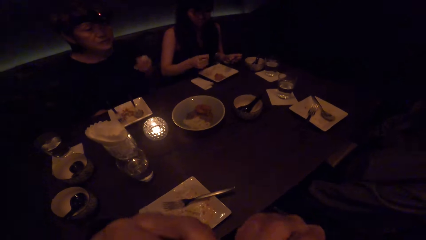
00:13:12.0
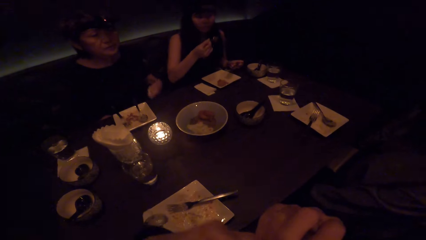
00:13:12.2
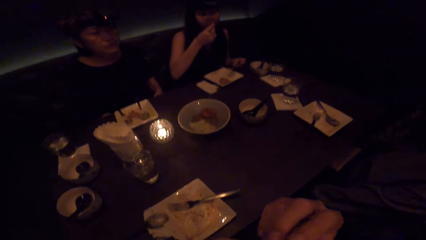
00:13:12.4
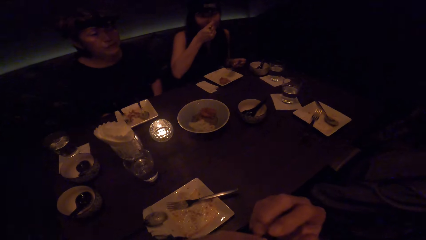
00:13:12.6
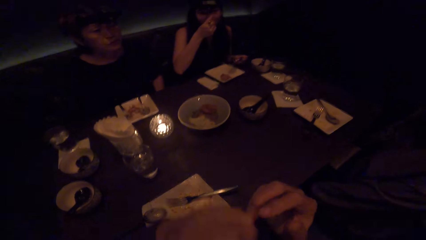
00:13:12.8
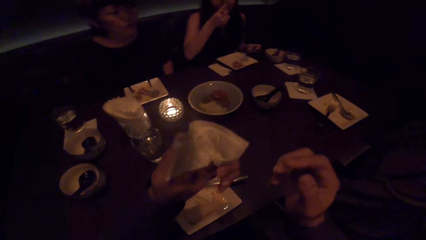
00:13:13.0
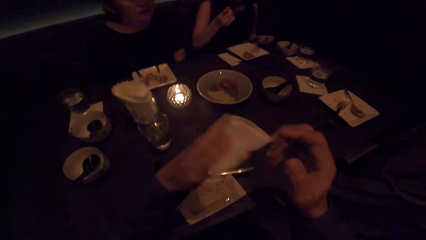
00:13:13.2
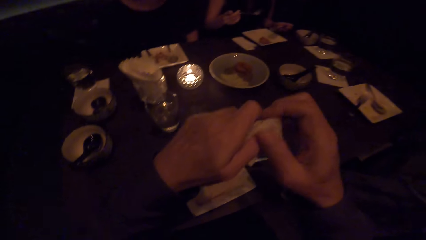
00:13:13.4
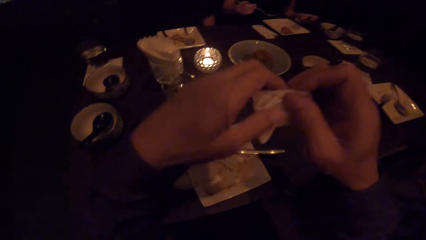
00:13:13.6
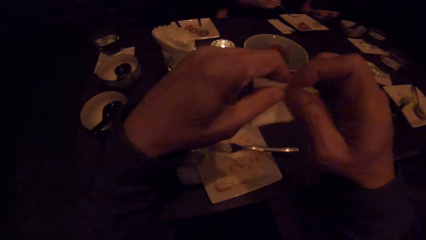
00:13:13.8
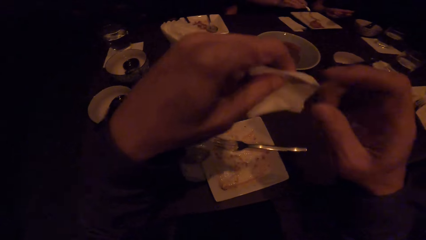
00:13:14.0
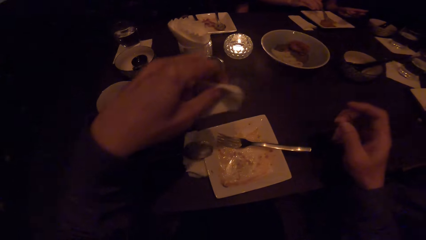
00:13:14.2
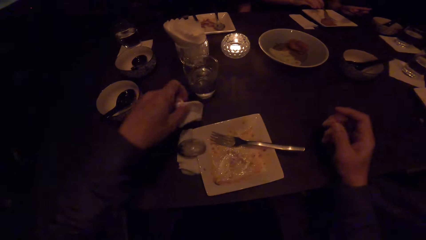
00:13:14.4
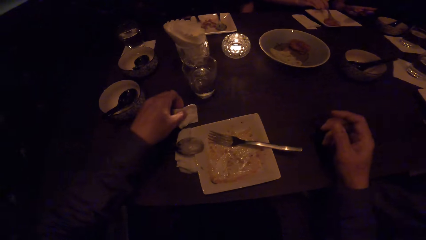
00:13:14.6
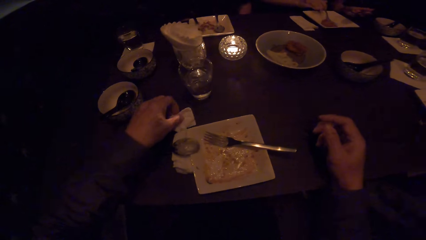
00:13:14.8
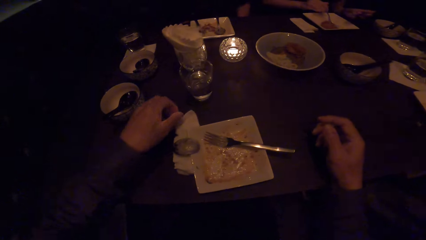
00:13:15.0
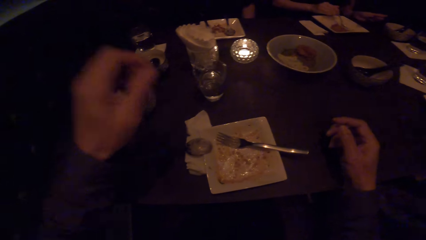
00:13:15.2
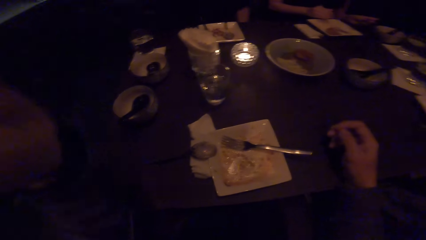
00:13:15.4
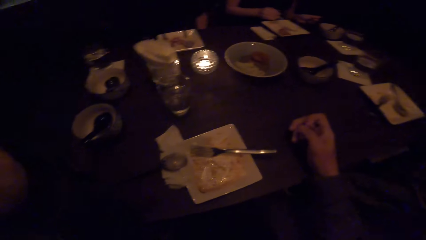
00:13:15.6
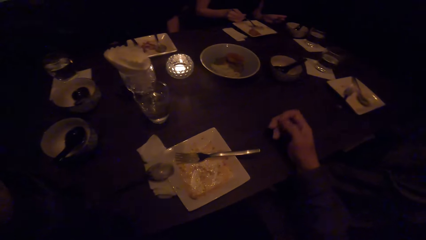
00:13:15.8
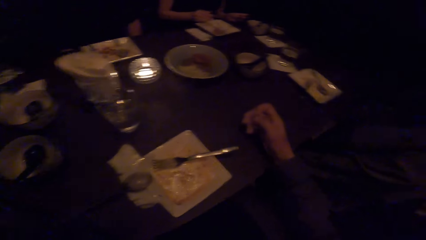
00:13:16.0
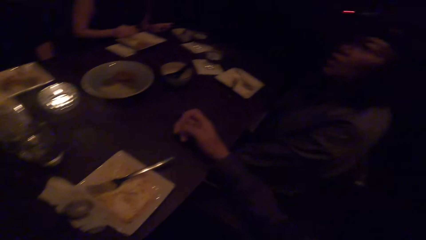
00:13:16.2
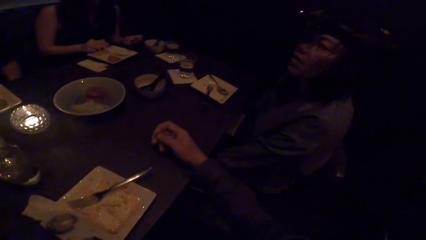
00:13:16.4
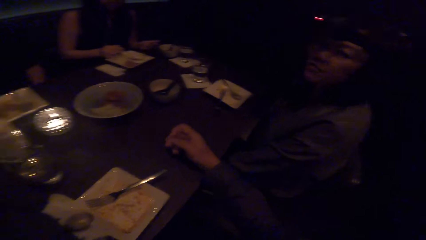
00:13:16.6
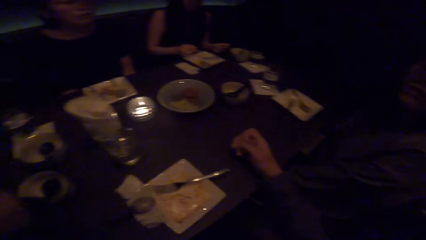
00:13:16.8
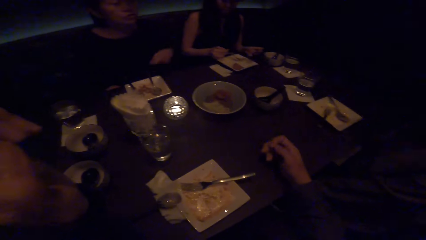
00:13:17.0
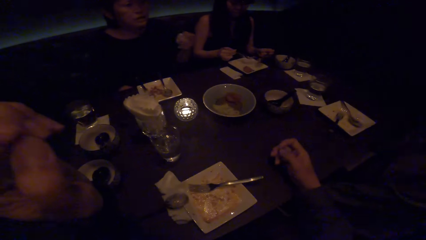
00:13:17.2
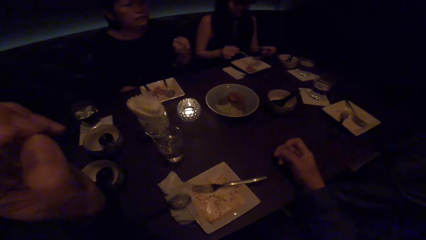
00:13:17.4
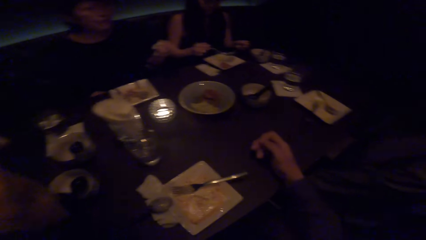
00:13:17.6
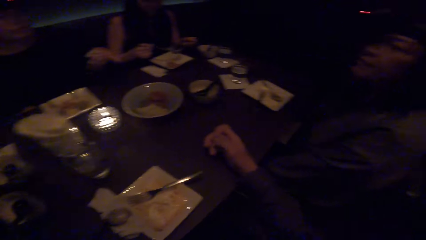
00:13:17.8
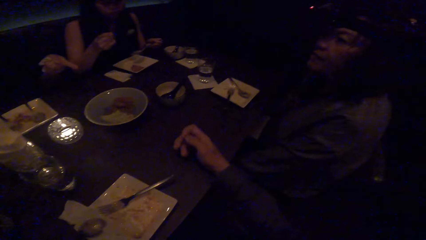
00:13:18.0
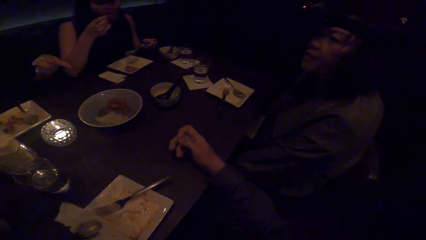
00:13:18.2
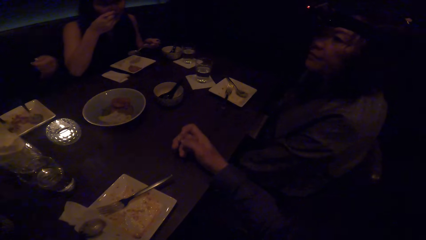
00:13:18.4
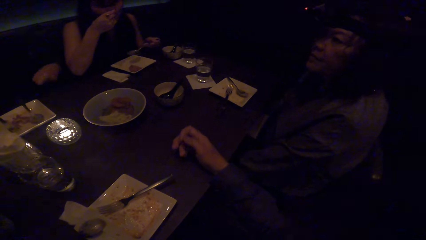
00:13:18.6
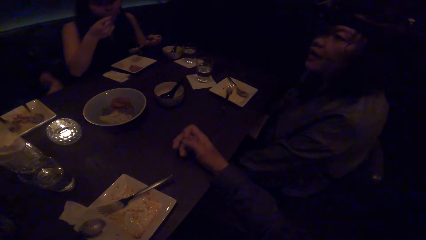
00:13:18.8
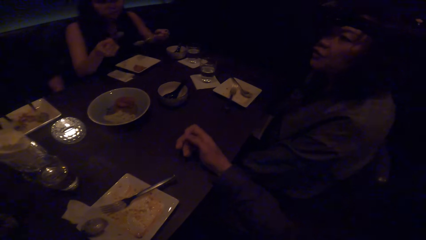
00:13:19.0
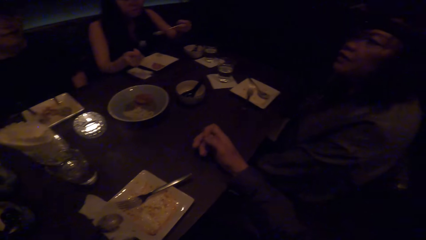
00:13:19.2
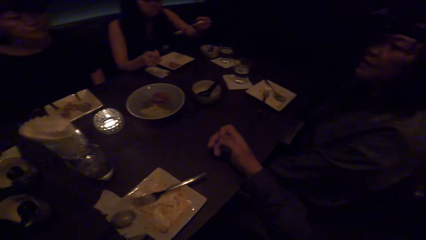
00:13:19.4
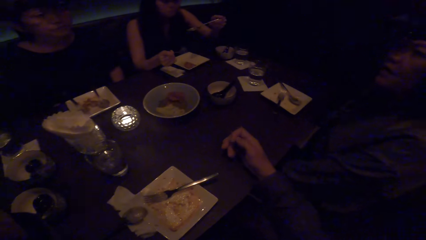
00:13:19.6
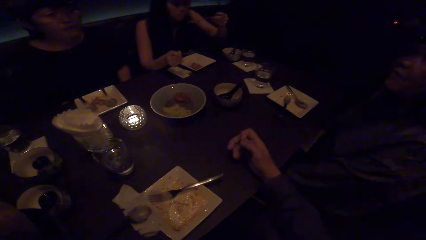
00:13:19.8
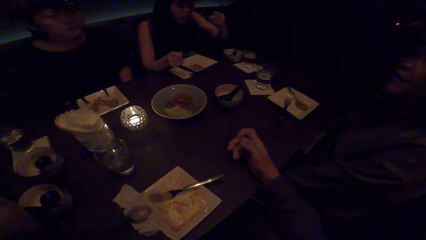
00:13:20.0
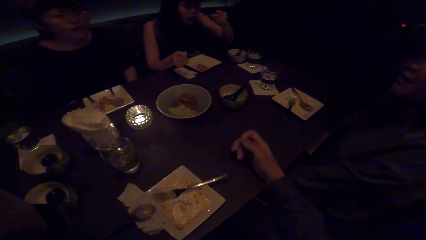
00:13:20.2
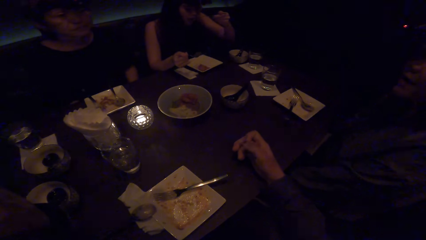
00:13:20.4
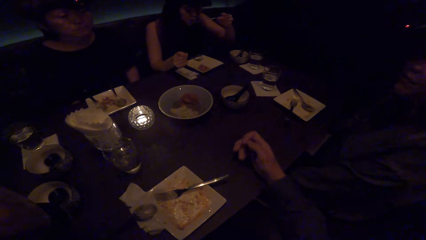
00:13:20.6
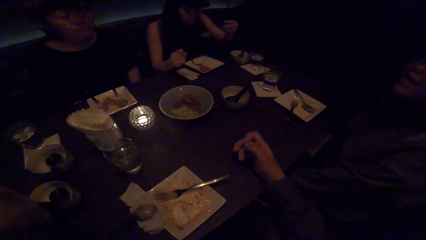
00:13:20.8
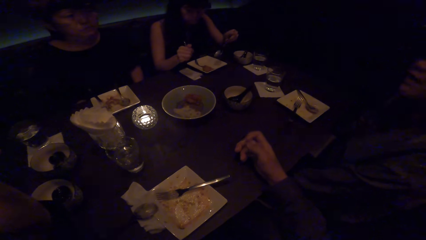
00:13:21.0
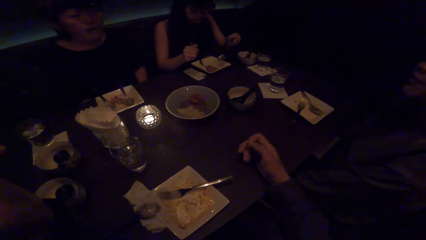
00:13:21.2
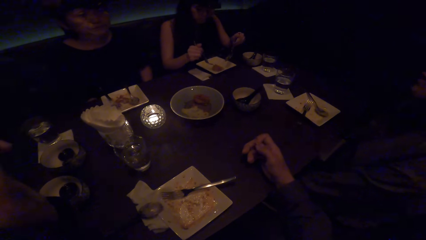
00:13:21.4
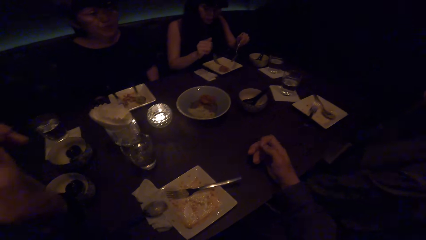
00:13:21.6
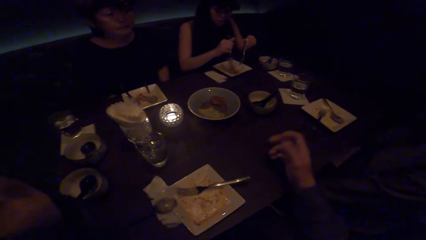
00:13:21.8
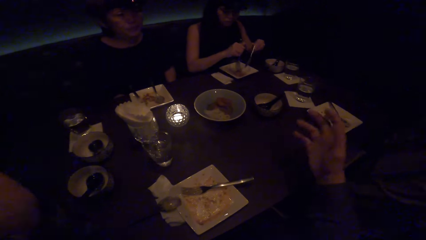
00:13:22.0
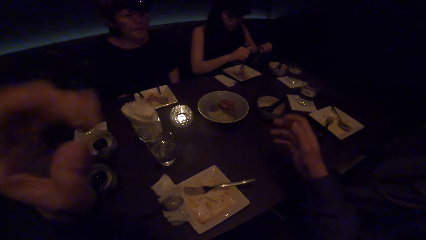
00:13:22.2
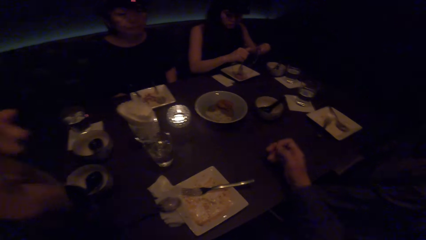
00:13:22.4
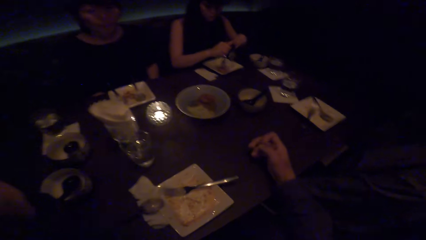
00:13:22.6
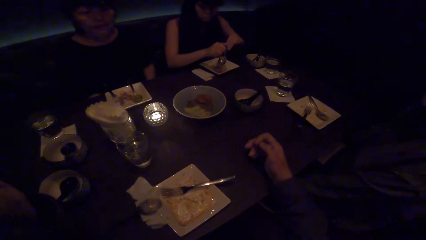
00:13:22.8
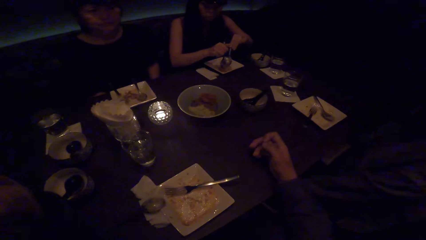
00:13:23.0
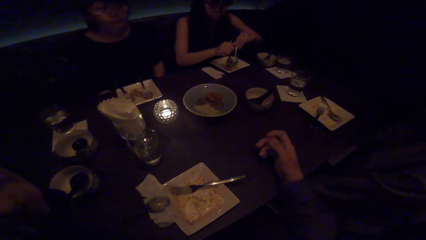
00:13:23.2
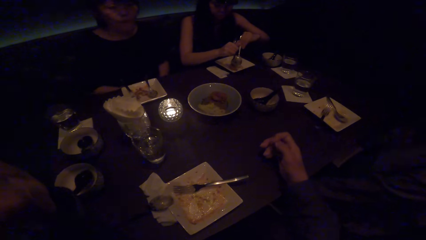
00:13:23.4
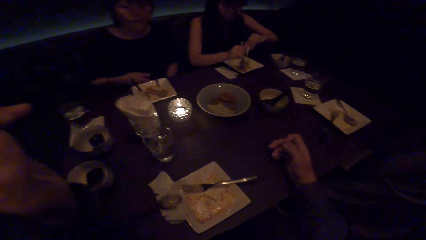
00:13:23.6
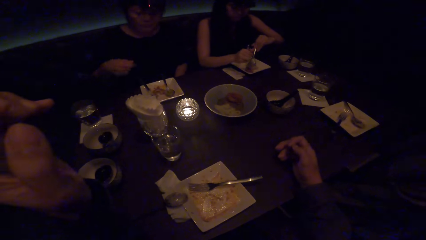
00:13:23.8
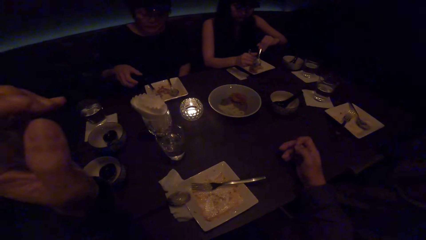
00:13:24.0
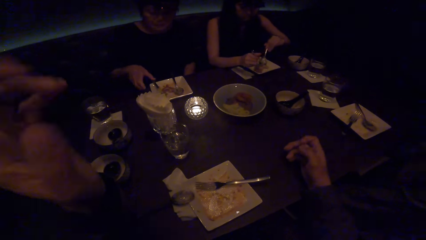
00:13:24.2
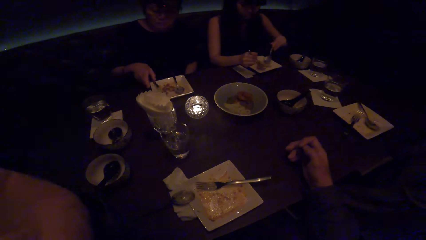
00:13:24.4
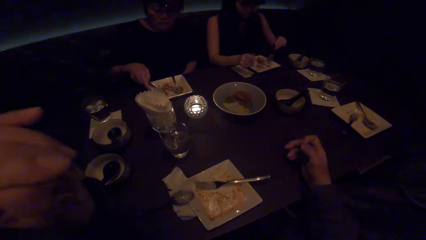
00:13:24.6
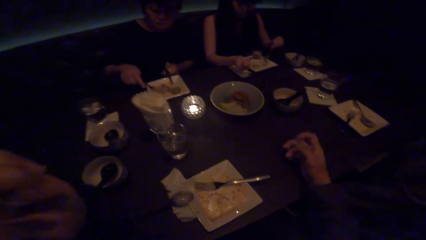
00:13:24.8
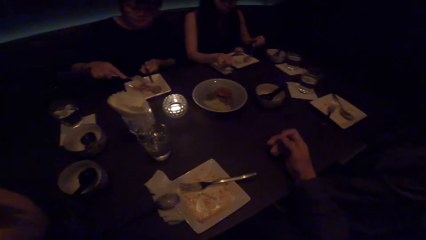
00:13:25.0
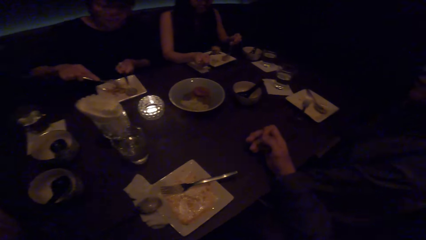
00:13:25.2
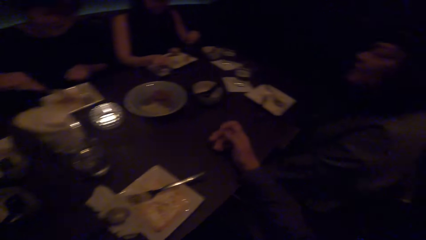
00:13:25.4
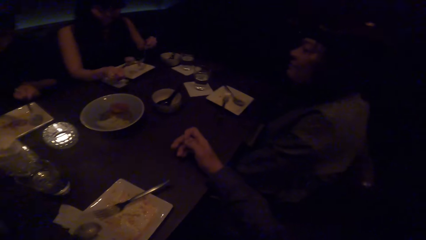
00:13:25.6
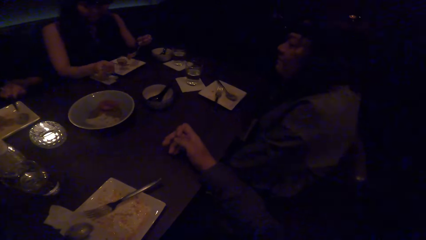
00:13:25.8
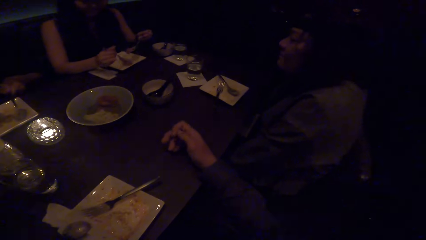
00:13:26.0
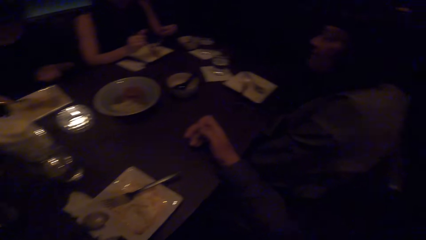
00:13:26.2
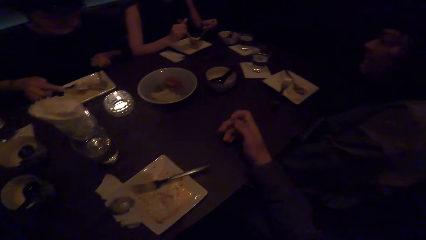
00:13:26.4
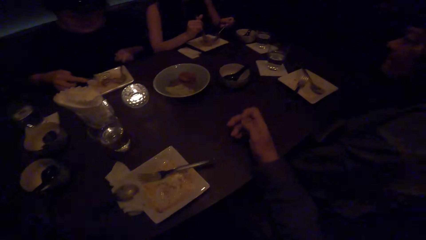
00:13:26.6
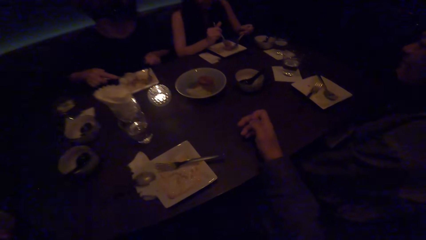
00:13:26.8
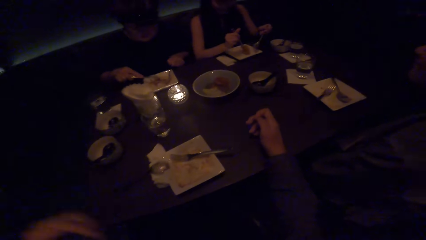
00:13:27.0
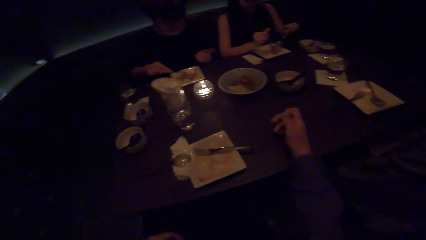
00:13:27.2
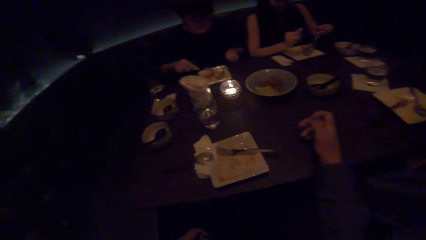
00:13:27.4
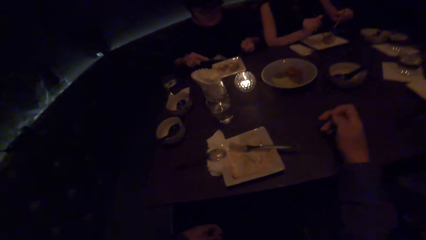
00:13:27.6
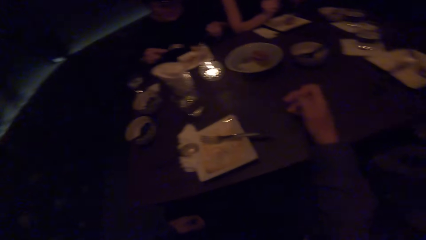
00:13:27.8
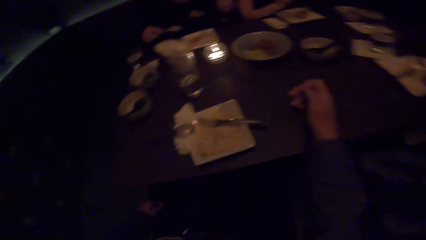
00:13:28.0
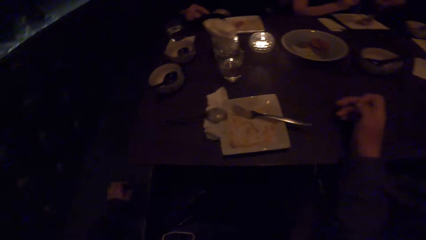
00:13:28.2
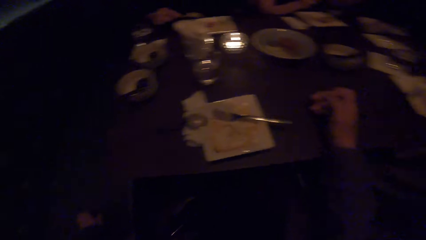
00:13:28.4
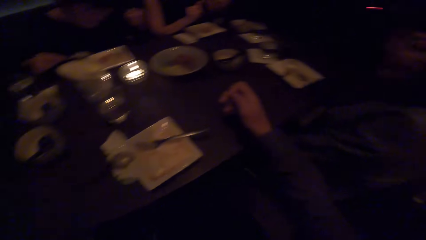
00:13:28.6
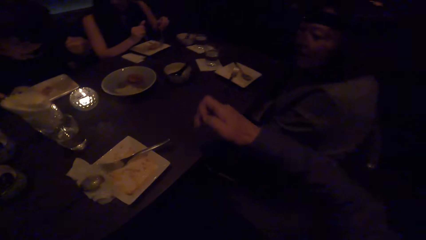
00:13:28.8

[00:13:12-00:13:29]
The camera wearer wipes his mouth with a tissue paper. A woman puts the food in her mouth with the spoon. The camera wearer drops the tissue paper on the table with his right hand. He looks at another woman. The woman looks at the camera wearer. The first woman puts the food in her mouth with the fork. She puts the food in her mouth with the spoon. She scoops food with the spoon and fork. The camera wearer talks to the women. Another woman picks up her fork from the plate with her right hand. She picks up her spoon from the plate with her left hand. She scoops food with the spoon and fork.
